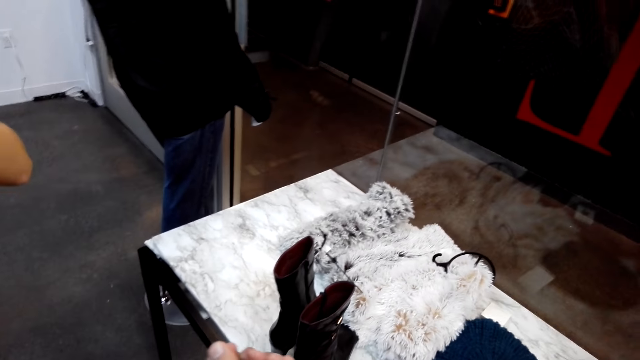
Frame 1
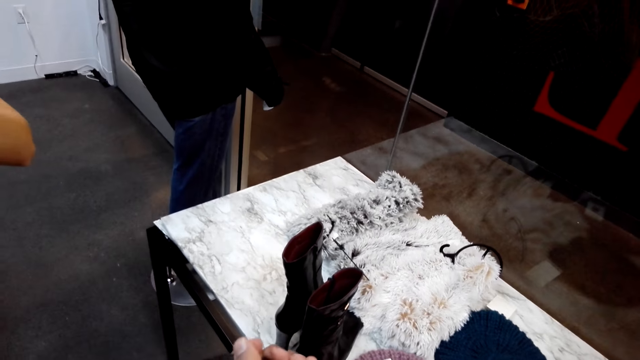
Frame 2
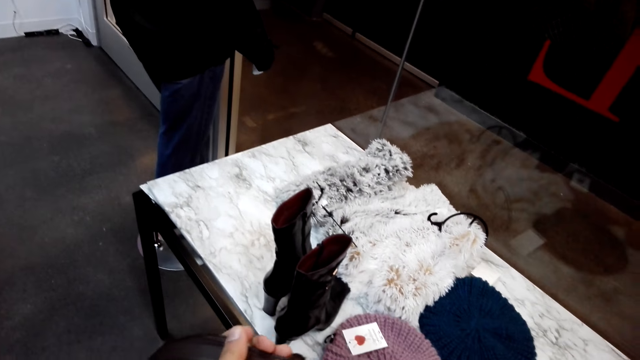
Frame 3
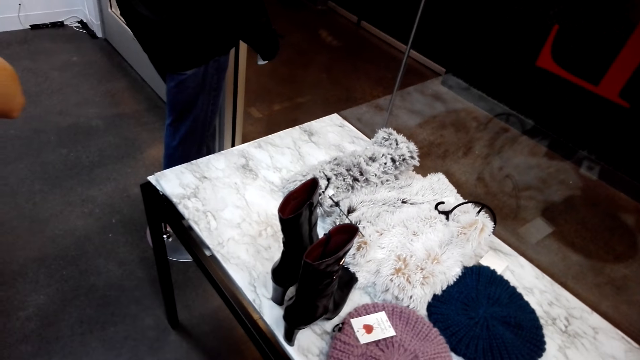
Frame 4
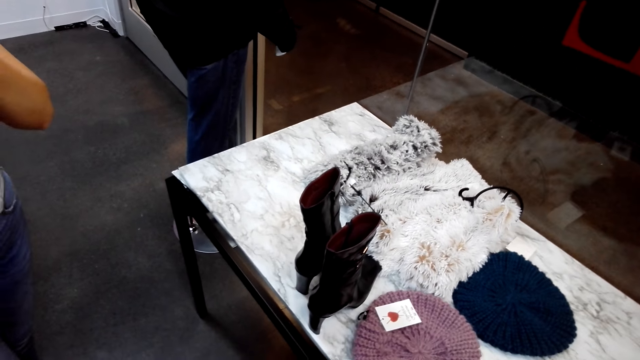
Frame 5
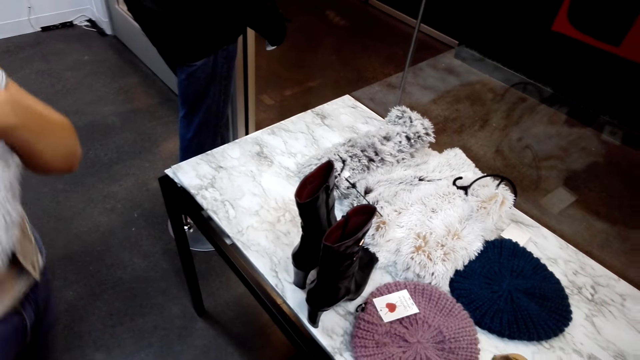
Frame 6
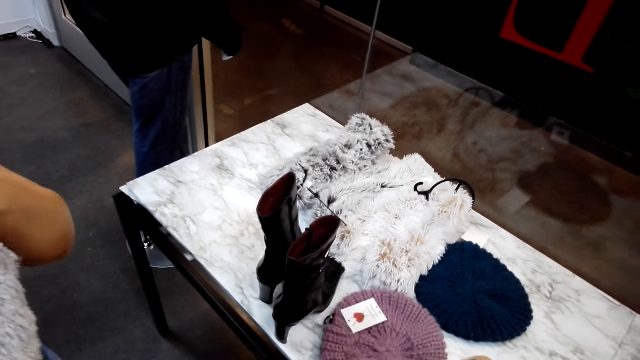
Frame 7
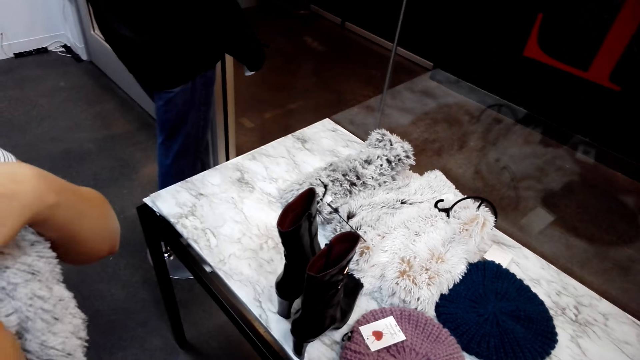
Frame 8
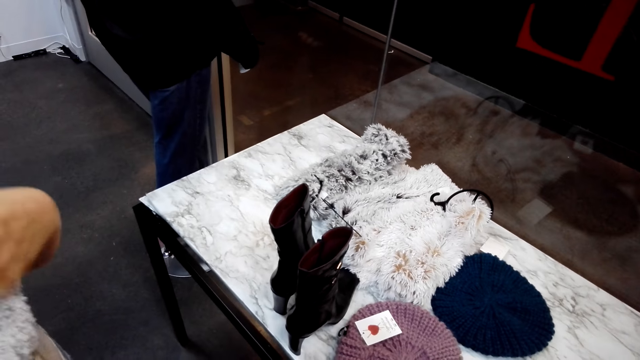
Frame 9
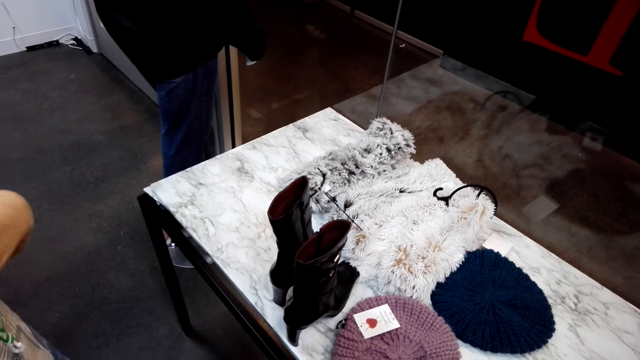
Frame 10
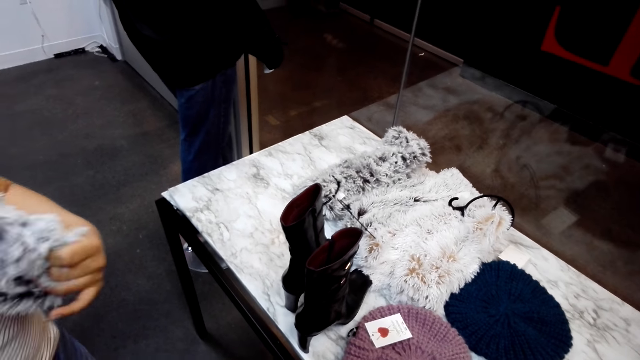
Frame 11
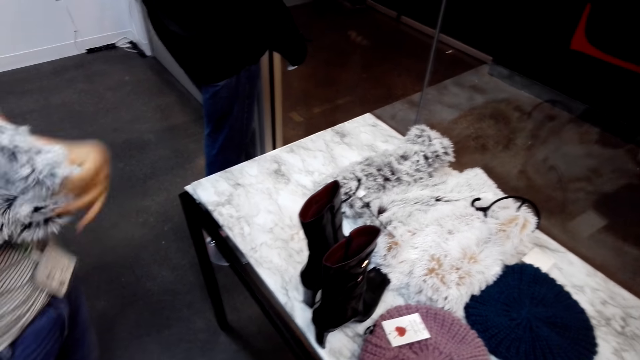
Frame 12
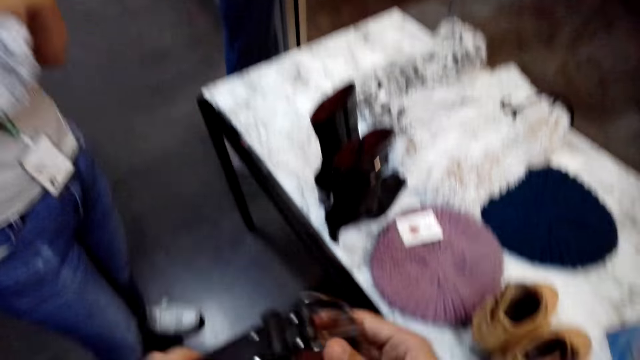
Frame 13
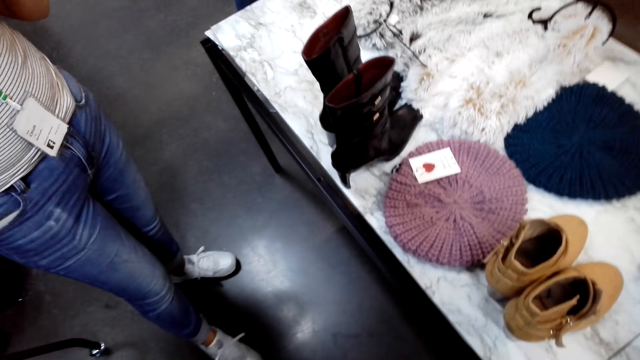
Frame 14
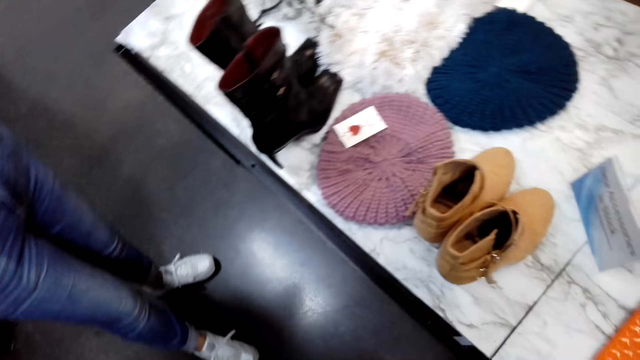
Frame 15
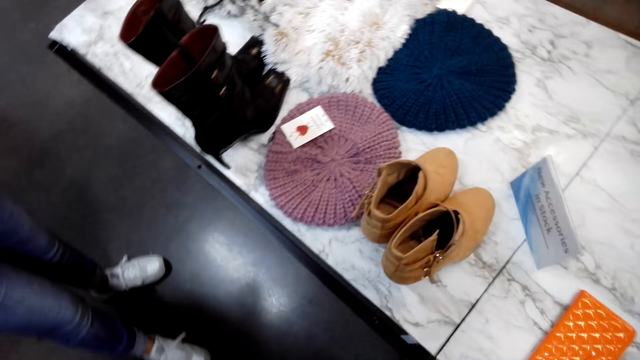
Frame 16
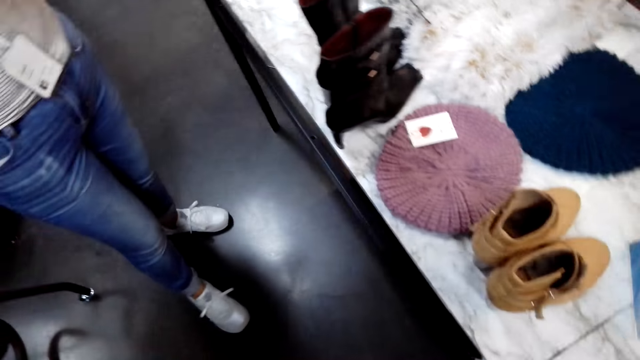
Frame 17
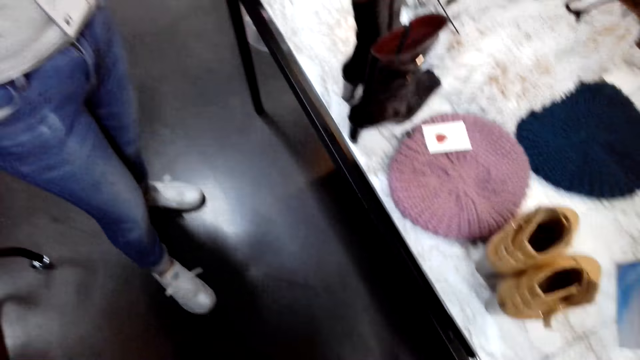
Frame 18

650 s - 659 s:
A lady walks in the shop. The lady touches the scarf with the left hand. The camera wearer stares at the floor.

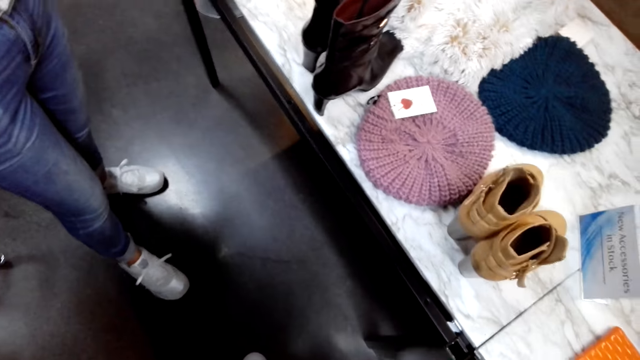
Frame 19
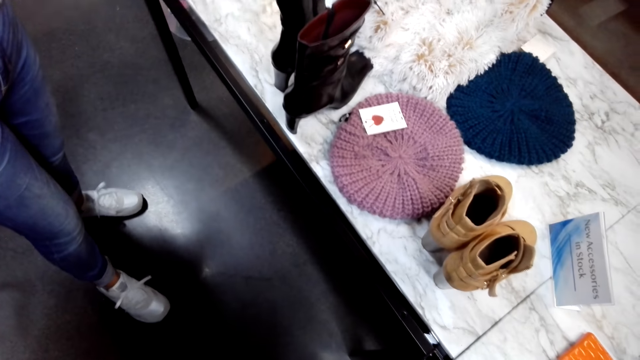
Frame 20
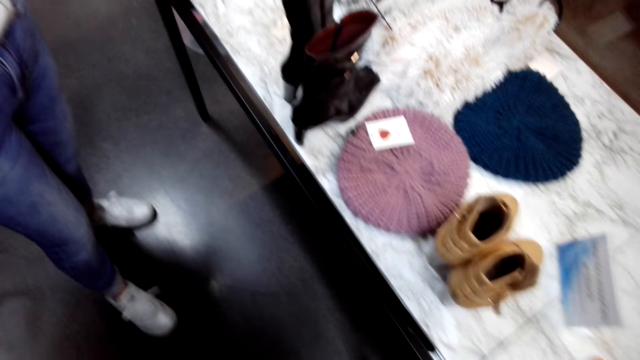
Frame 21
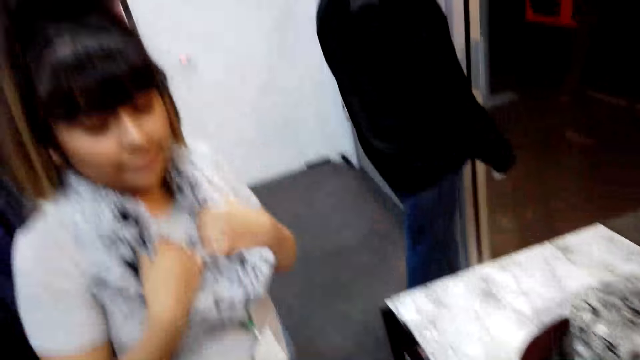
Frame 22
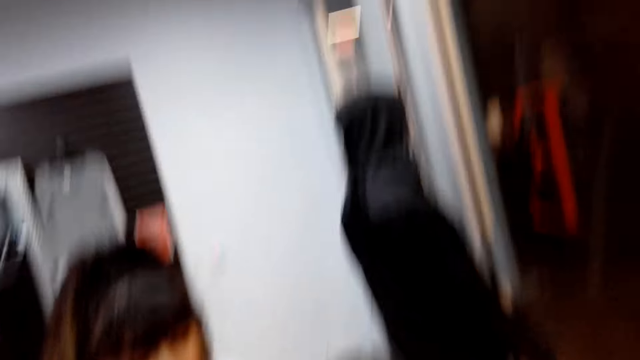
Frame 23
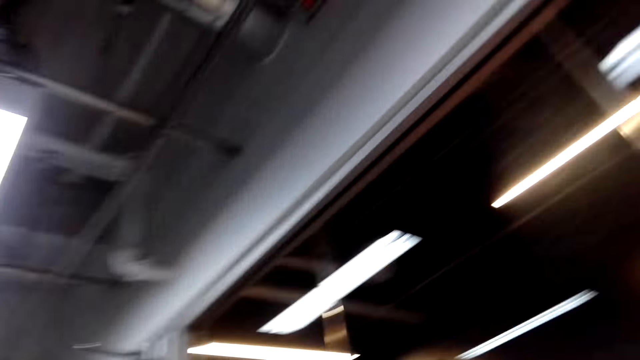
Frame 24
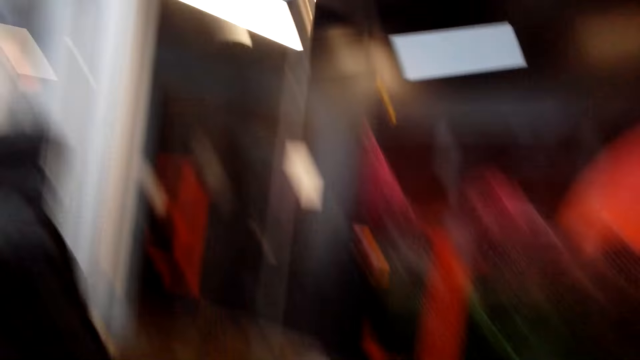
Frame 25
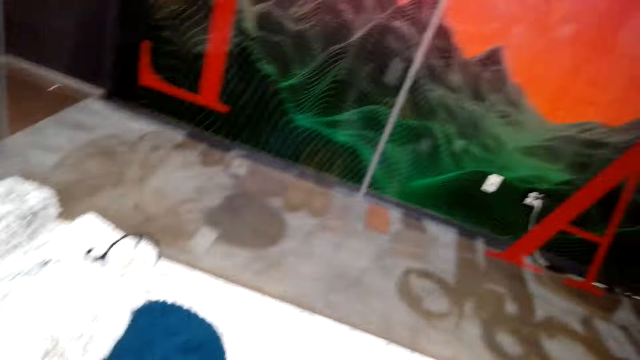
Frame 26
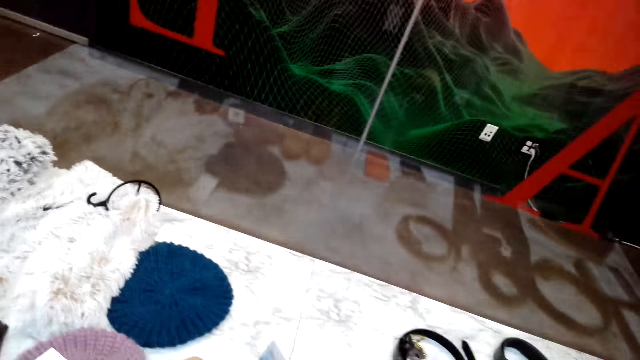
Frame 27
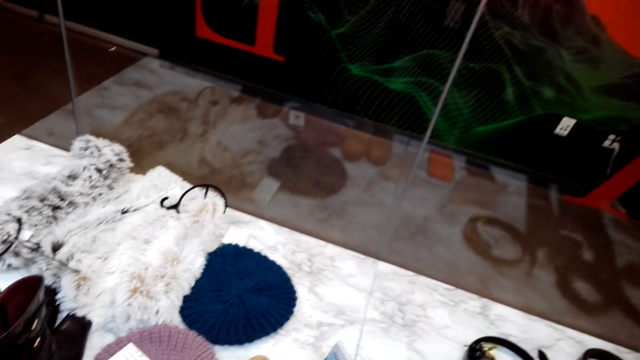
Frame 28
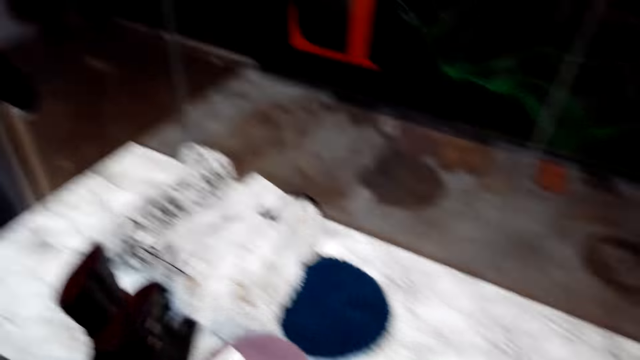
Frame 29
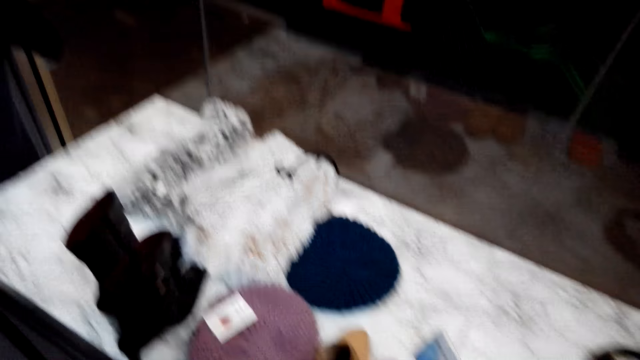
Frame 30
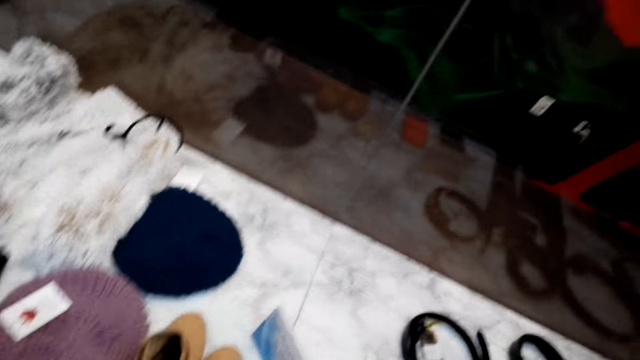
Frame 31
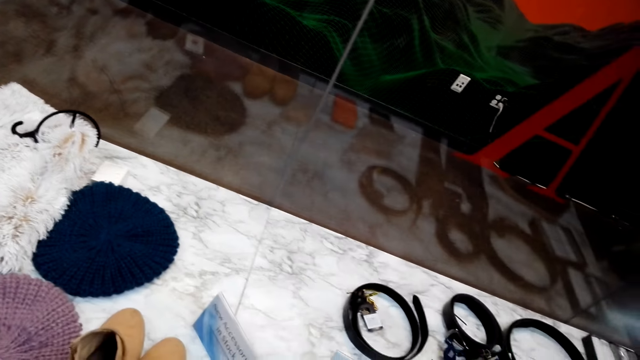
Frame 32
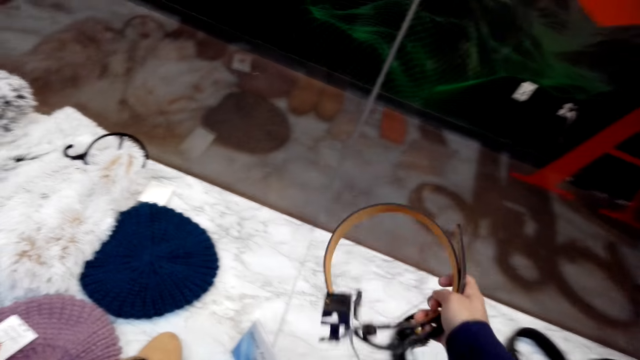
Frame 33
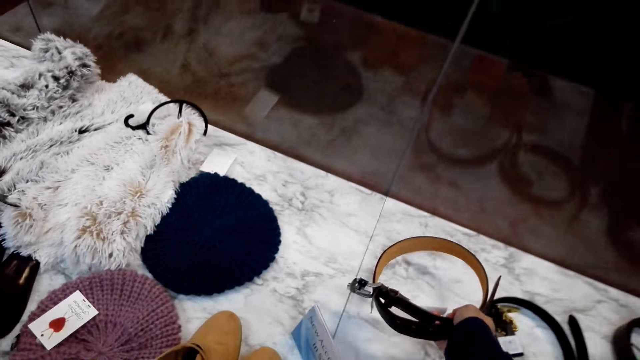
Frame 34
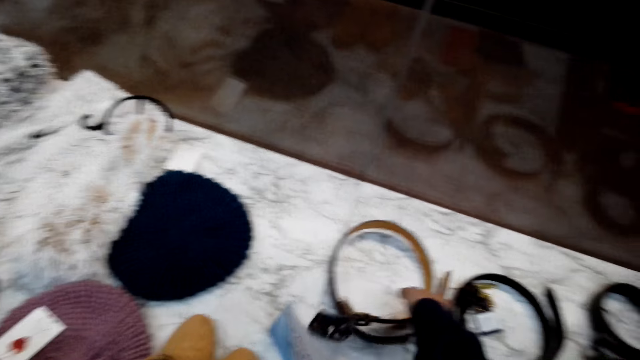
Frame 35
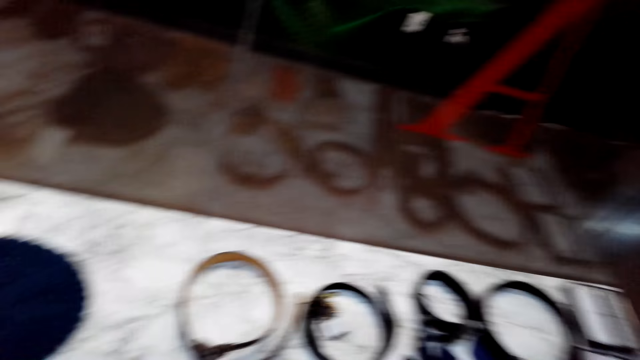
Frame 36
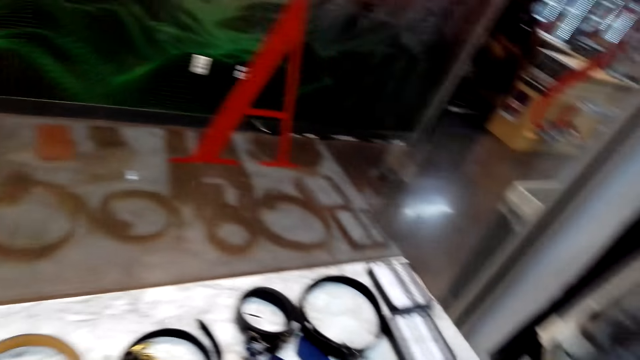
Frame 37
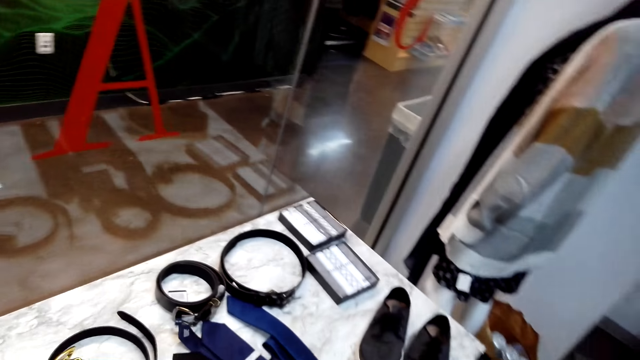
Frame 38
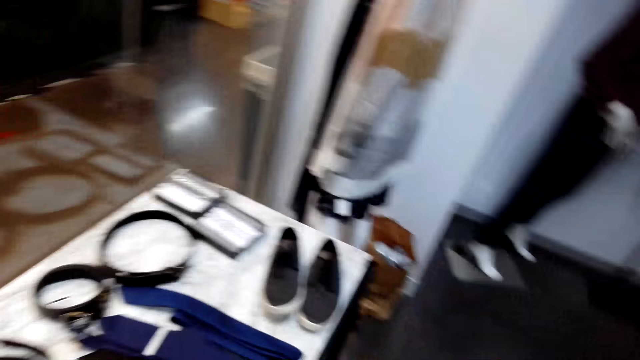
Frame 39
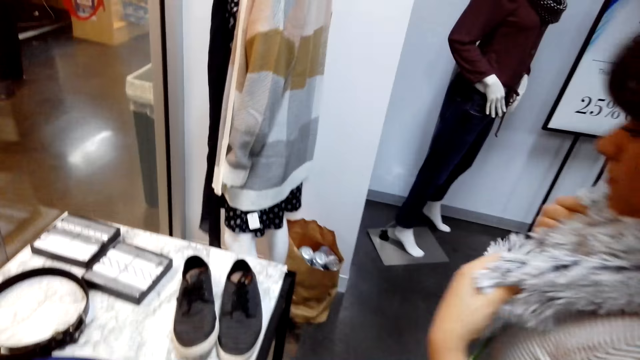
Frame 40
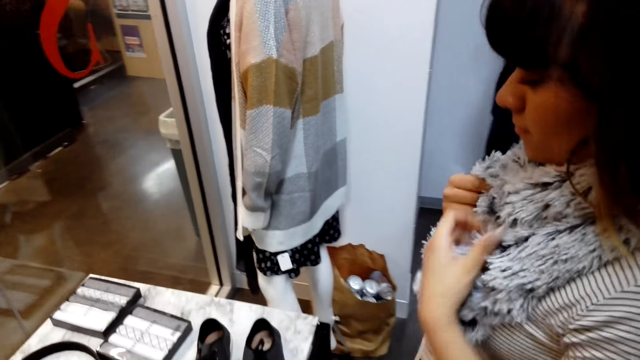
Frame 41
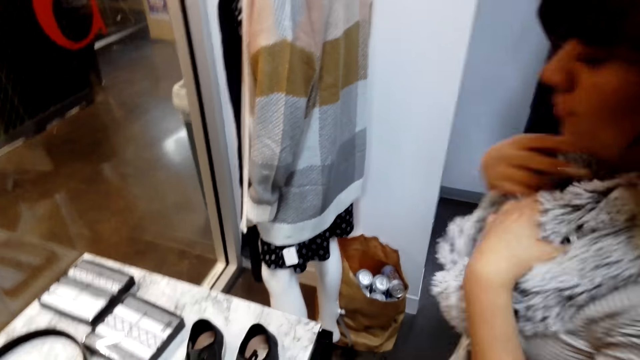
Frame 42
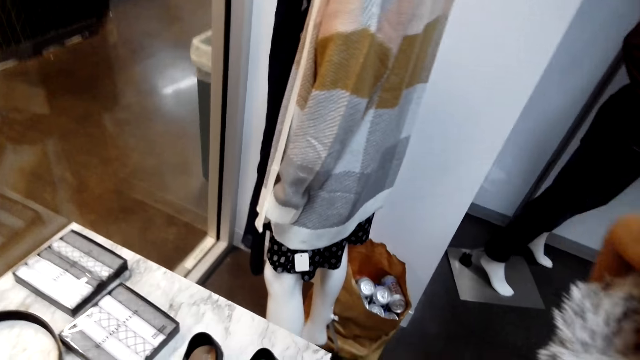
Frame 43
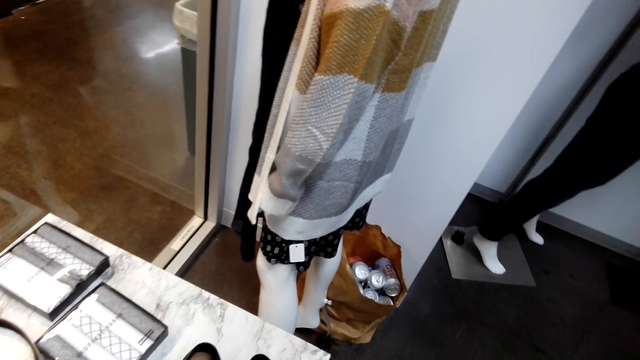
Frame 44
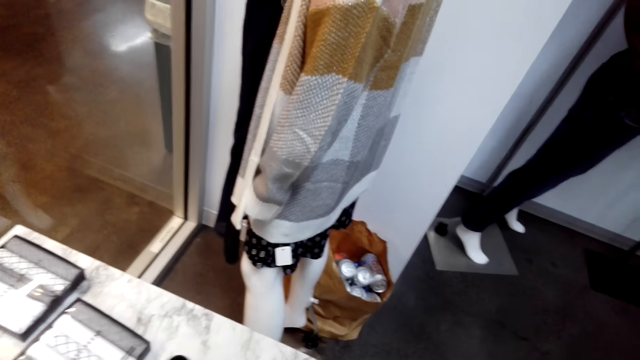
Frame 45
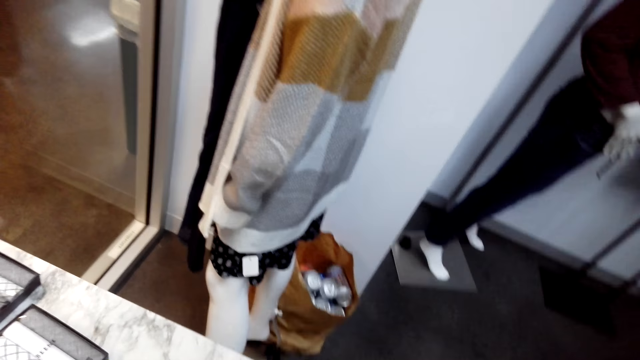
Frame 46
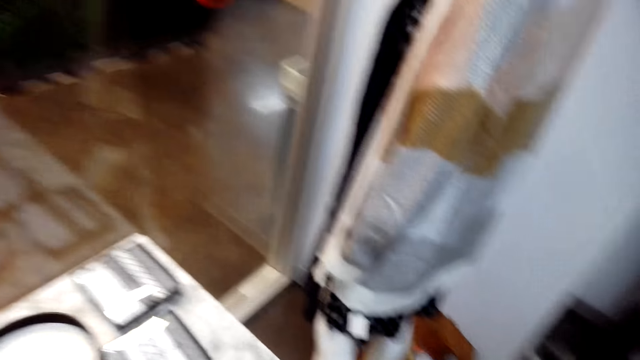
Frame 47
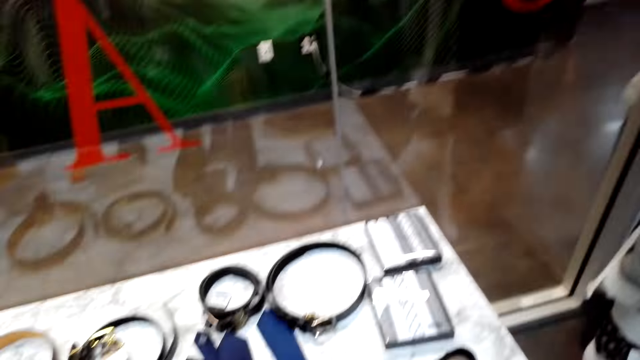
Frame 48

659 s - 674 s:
The camera wearer stares at a lady. They stare at the lights. They stare at the scarves. They drop the belt. They walk in the shop. Another lady touches the scarf with both hands. The camera wearer stares at the shoes.
